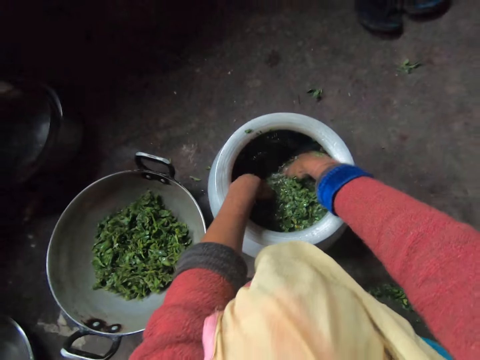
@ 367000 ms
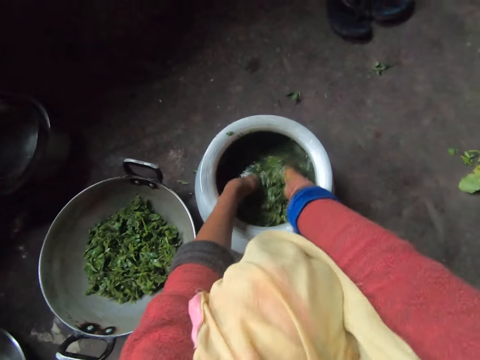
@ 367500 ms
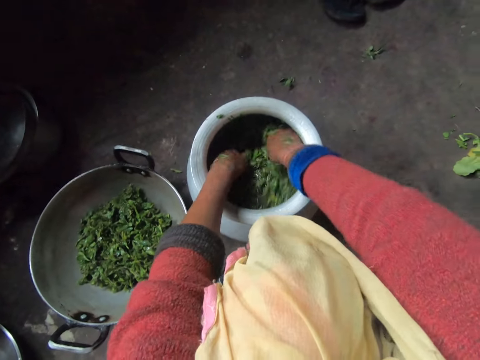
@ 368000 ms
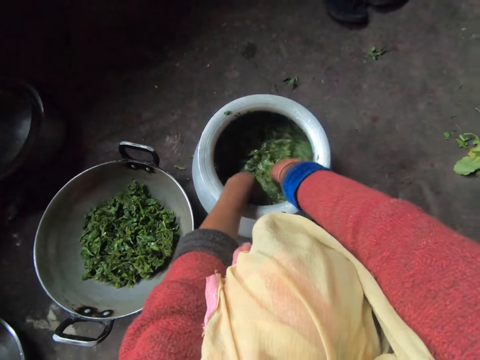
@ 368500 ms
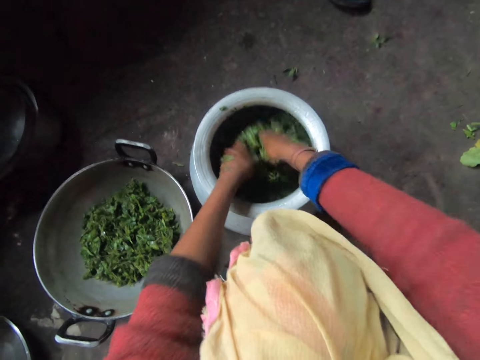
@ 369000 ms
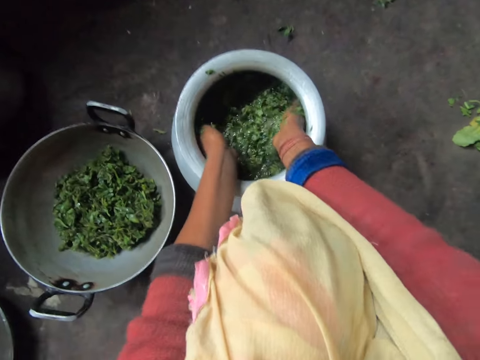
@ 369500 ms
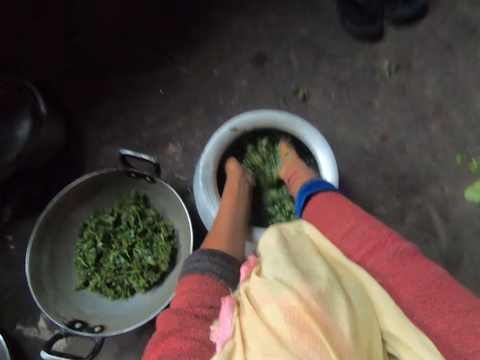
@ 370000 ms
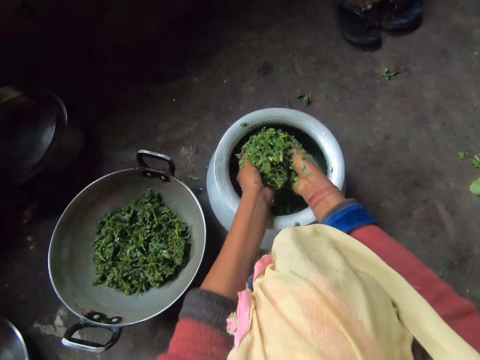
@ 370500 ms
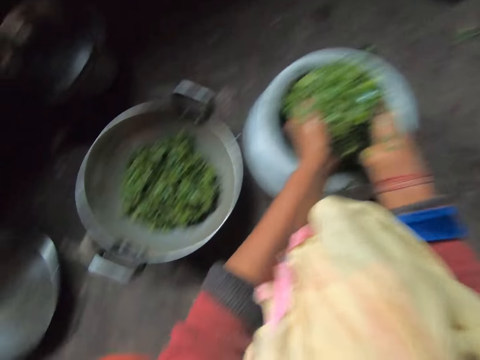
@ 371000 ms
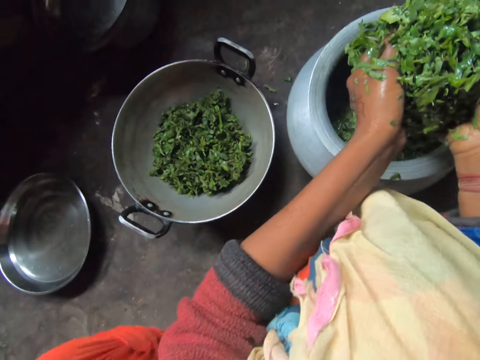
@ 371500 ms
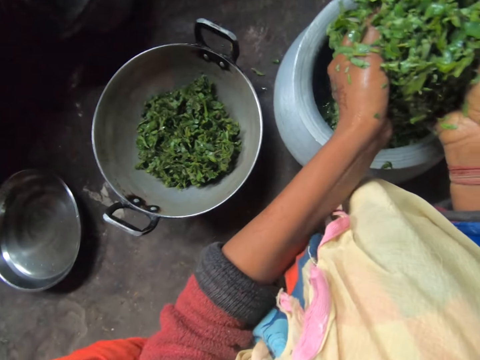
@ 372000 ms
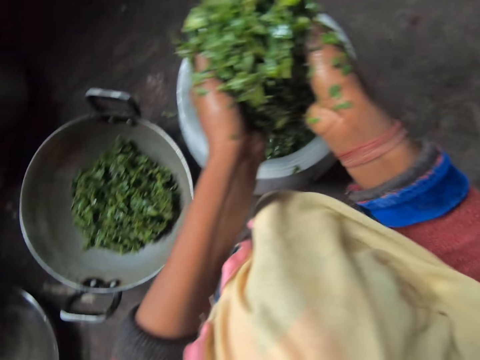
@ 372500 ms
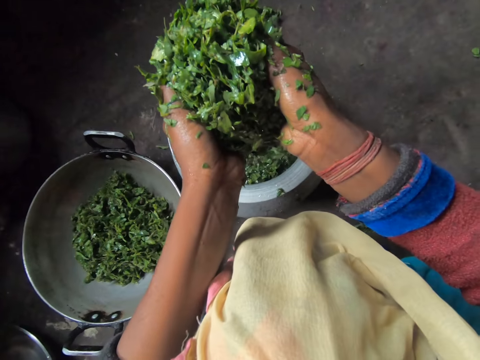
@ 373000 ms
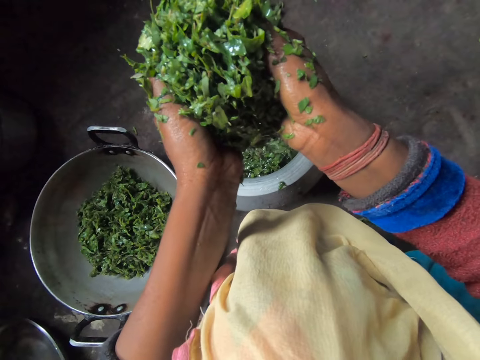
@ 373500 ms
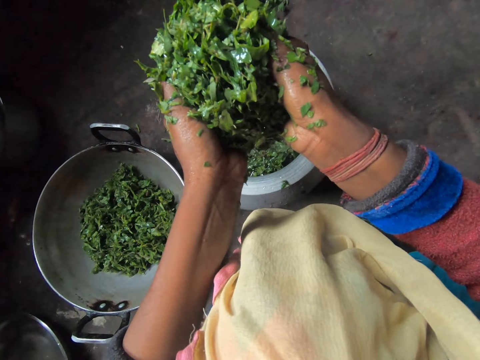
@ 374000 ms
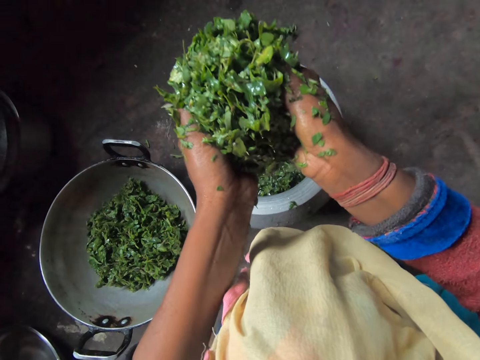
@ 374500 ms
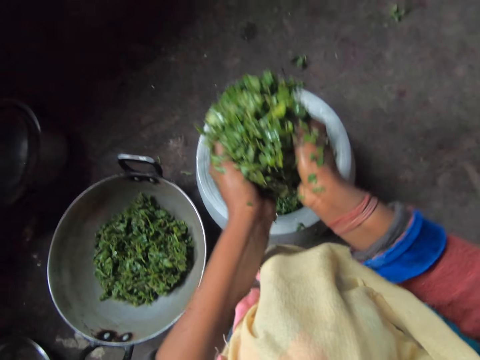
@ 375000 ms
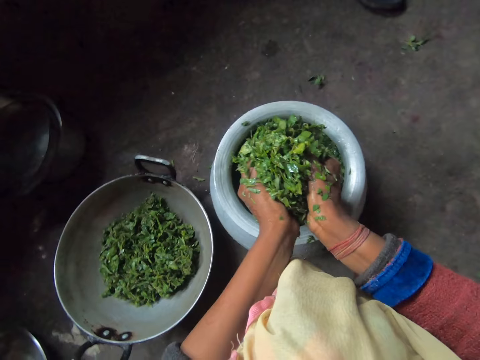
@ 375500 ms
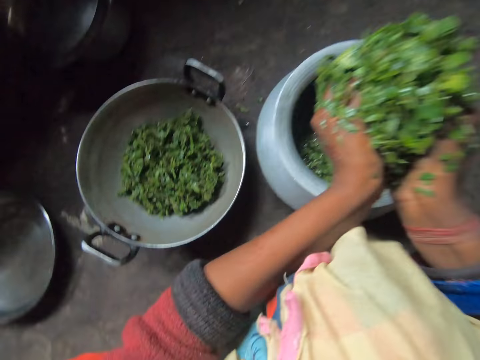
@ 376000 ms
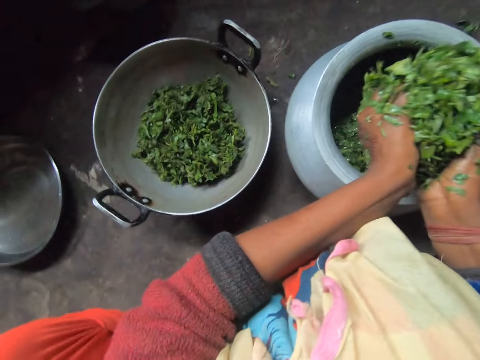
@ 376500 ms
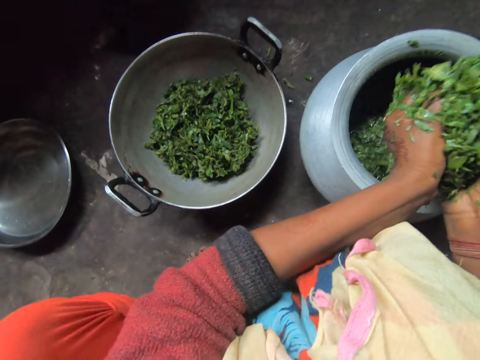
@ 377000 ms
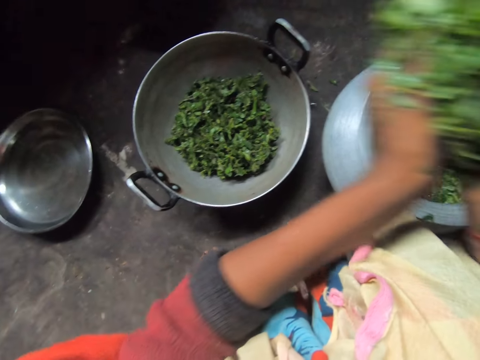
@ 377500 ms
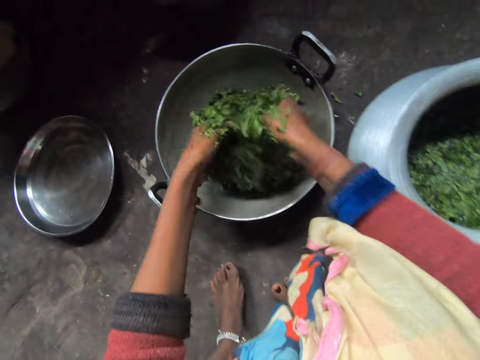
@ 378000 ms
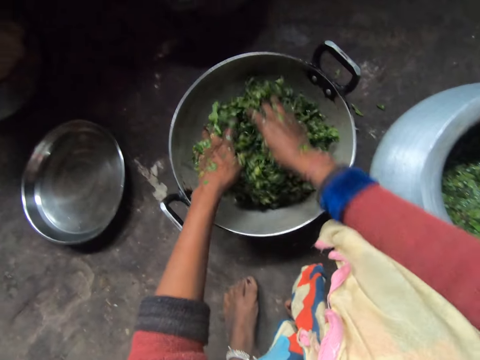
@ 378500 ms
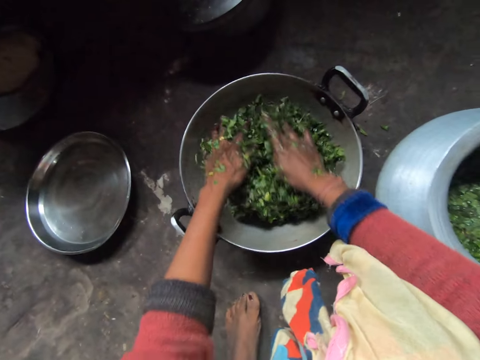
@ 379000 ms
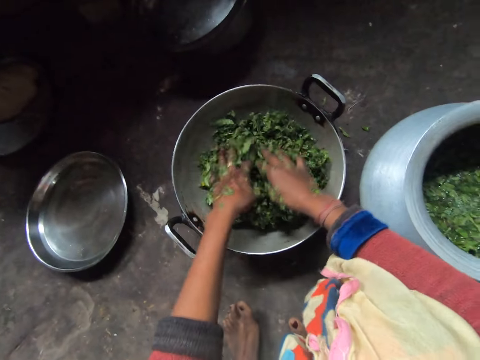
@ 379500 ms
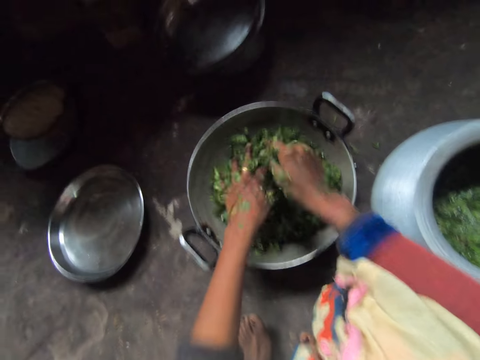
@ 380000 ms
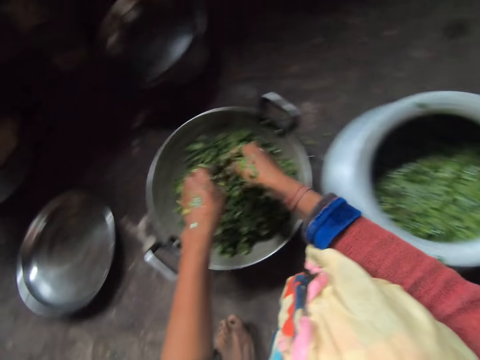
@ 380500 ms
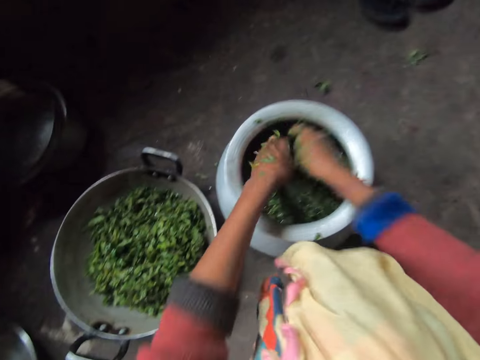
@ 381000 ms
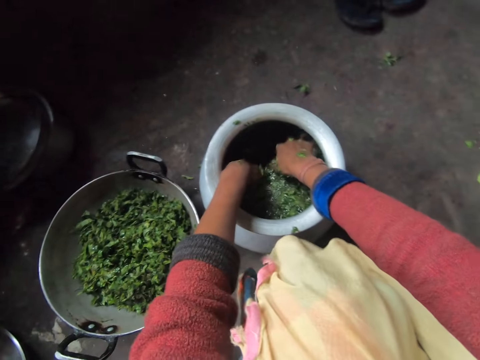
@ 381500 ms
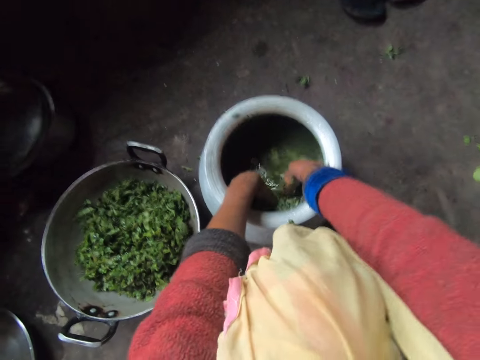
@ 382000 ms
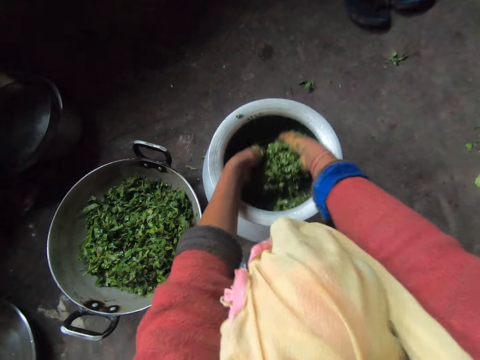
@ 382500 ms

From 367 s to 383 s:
The camera wearer rinses the kales in the cooking pot. A man sits in the kitchen. The camera wearer picks the kales from the cooking pot. They put the kales in the soup pot and move the kales in the soup pot. They pick the kales from the cooking pot.

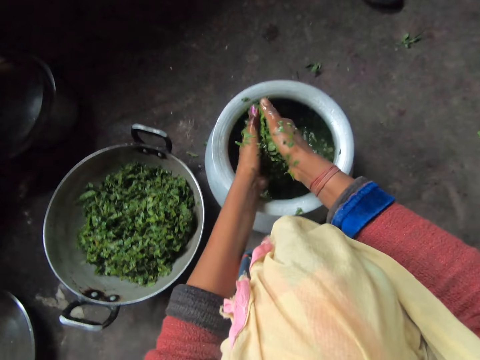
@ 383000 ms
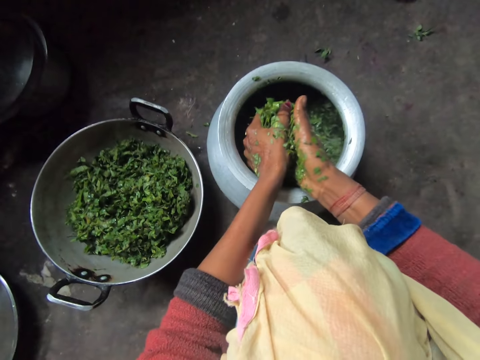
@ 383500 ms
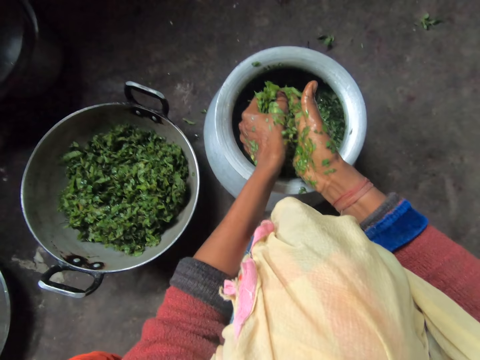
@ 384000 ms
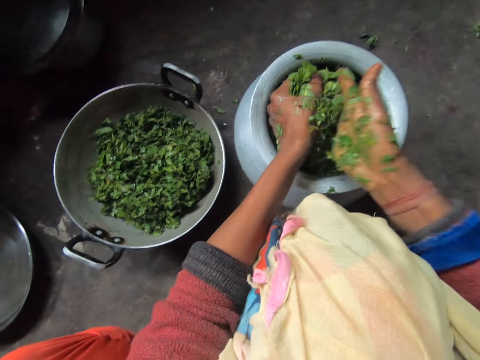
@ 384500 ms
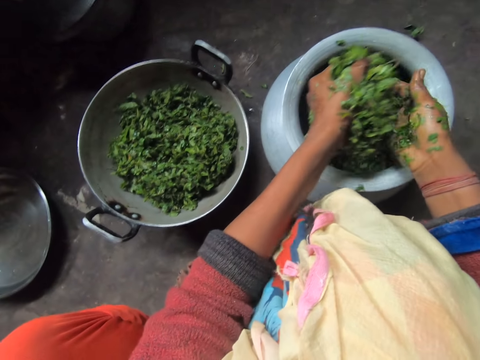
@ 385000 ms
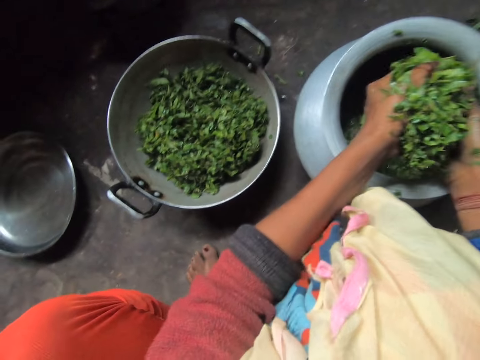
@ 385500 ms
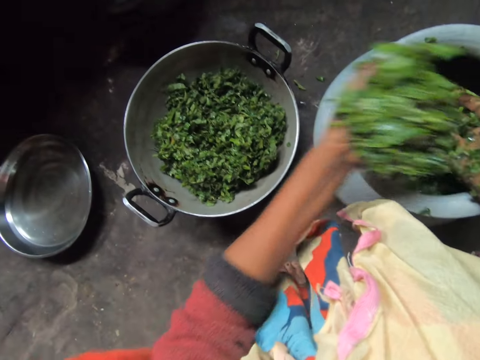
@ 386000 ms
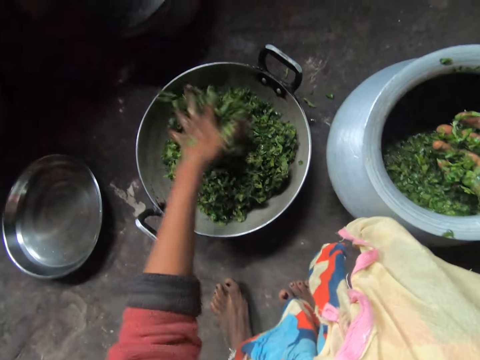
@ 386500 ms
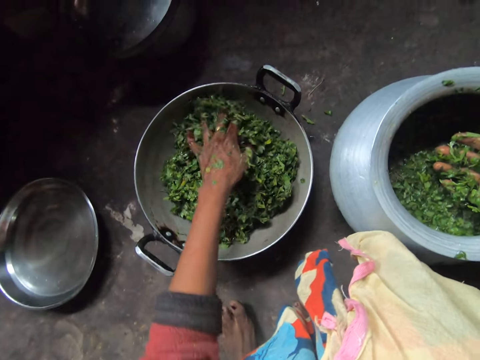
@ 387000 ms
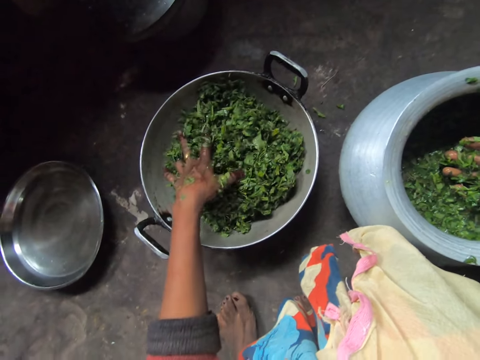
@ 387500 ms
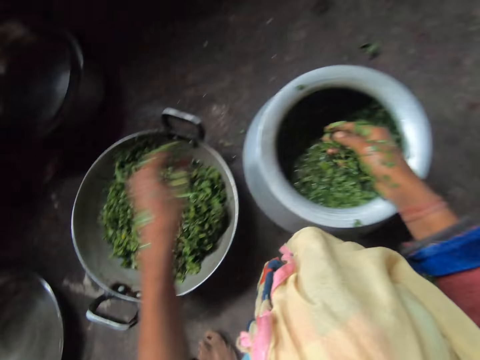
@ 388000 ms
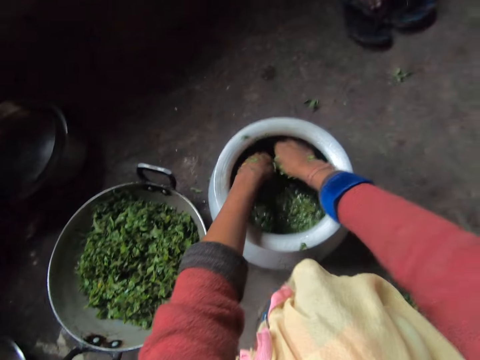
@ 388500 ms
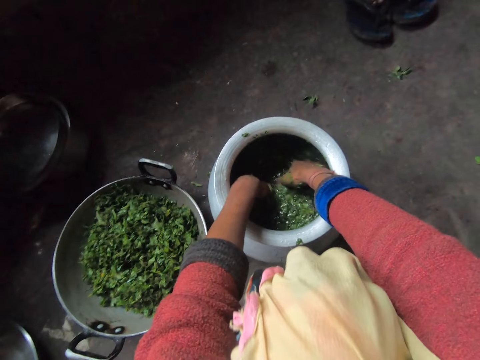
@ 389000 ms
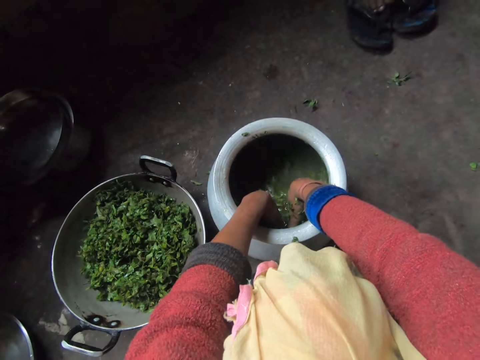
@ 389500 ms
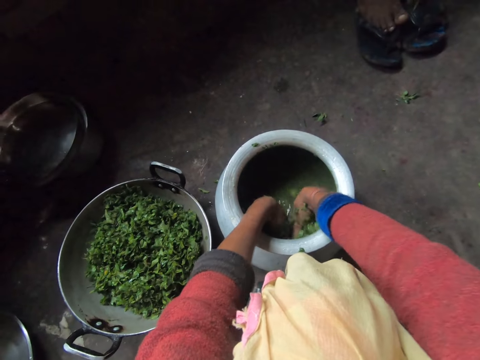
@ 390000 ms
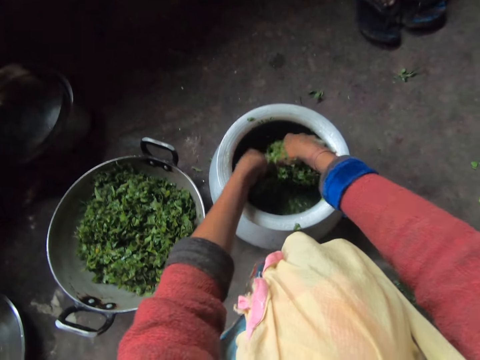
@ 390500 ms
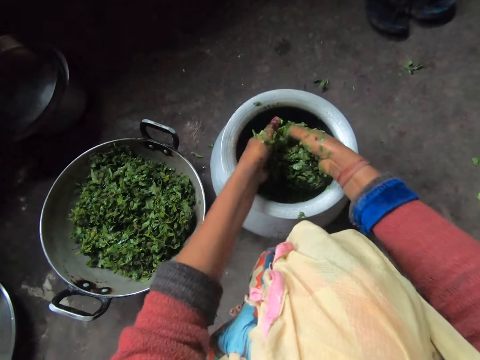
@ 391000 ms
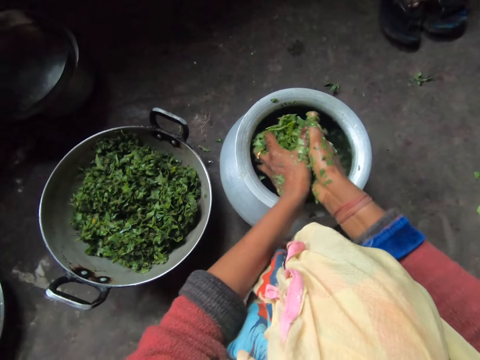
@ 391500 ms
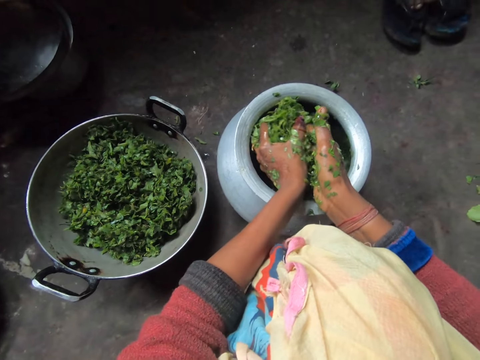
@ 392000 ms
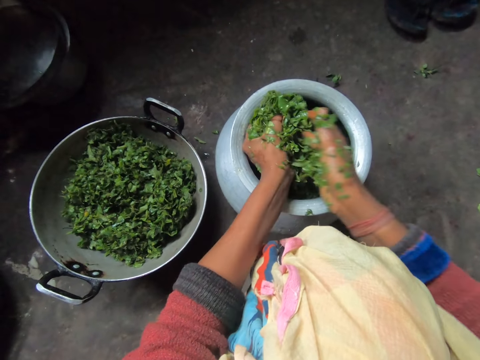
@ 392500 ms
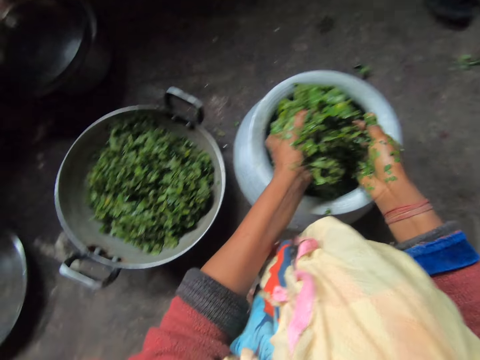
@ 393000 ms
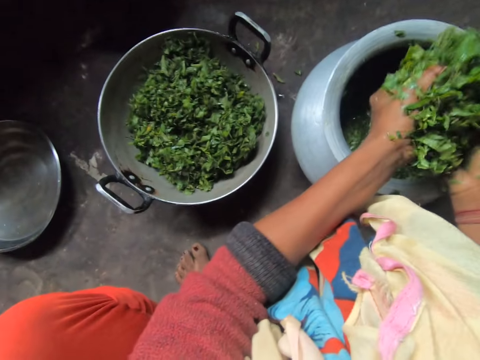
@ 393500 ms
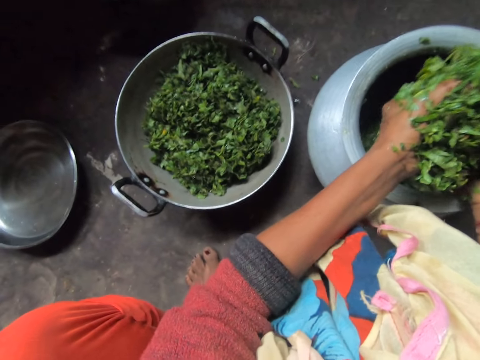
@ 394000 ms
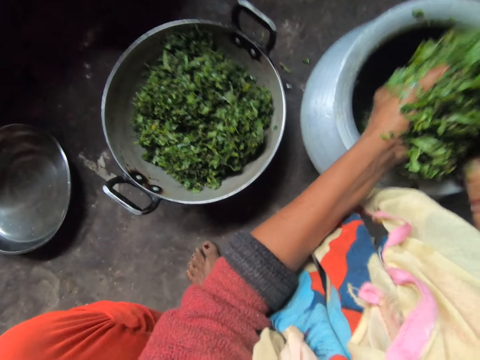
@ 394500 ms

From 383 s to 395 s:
The camera wearer squeezes the kales with her hand. She puts the kales in the soup pot and moves the kales in the soup pot. She picks the kales from the cooking pot. A man sits in the kitchen. The man sits in the kitchen again. The camera wearer squeezes the kales with her hand. She shakes her hand.
